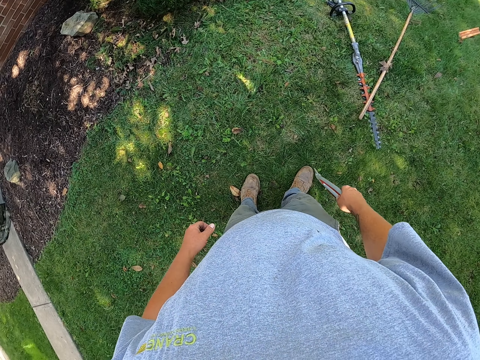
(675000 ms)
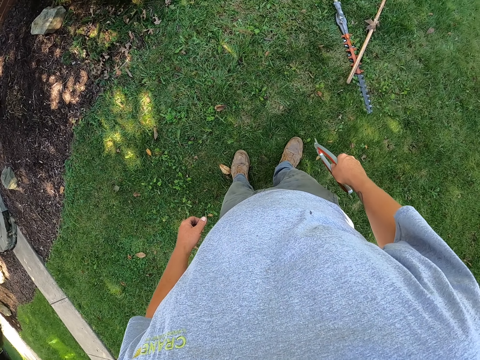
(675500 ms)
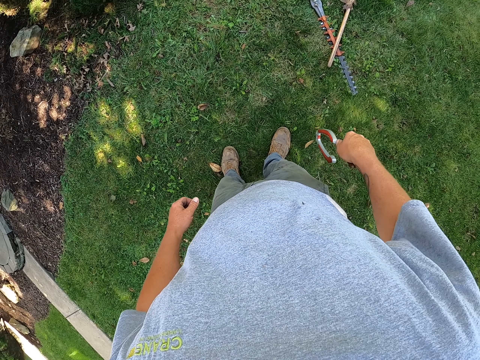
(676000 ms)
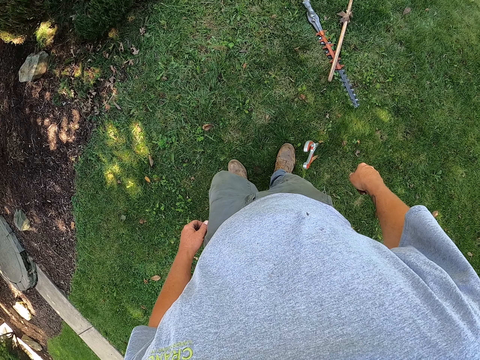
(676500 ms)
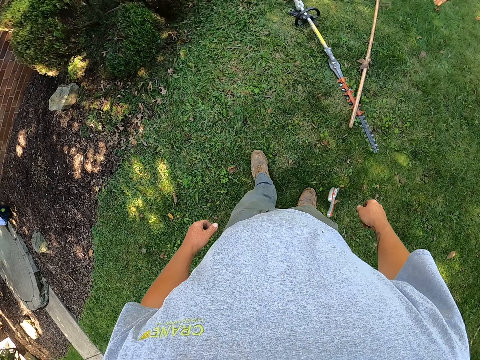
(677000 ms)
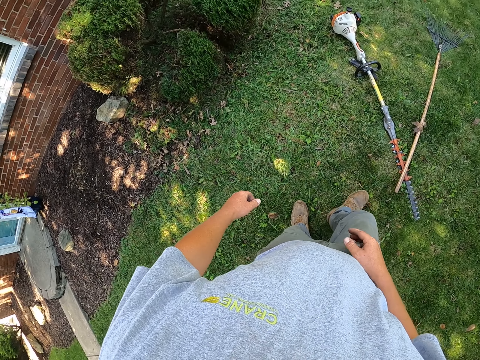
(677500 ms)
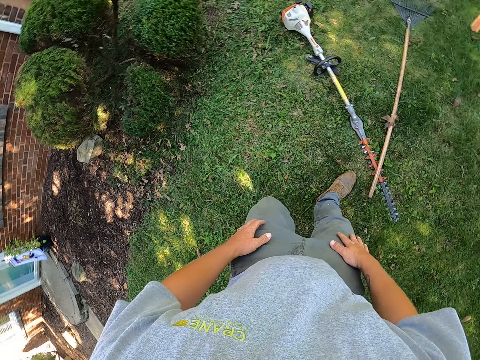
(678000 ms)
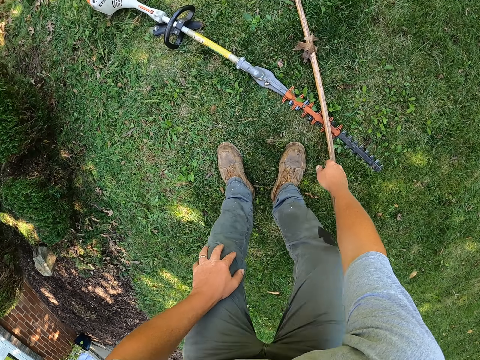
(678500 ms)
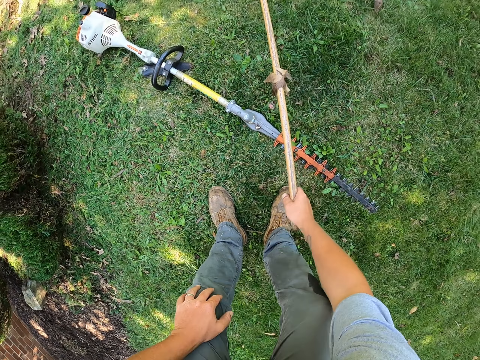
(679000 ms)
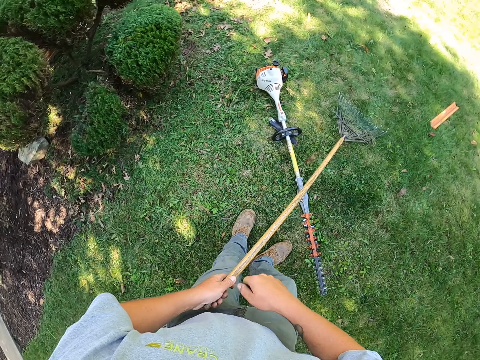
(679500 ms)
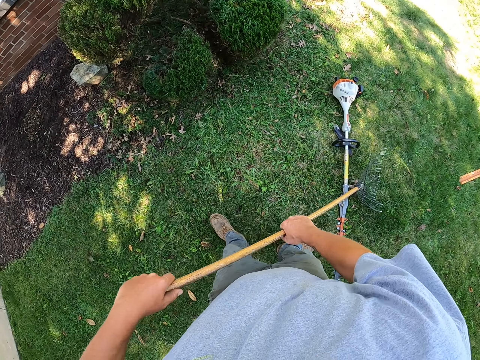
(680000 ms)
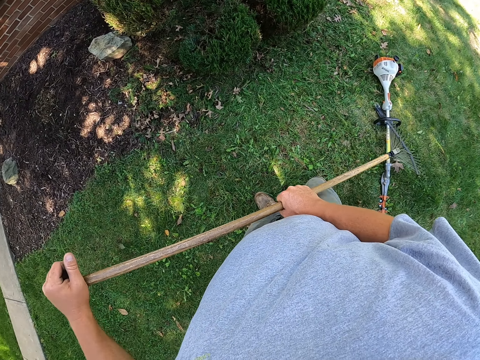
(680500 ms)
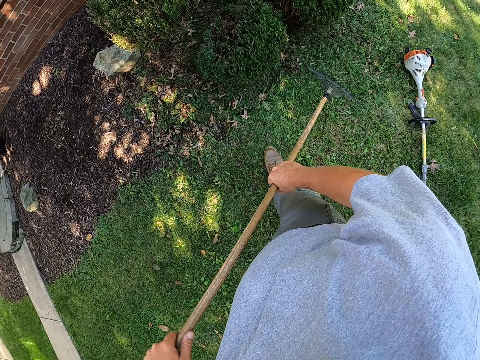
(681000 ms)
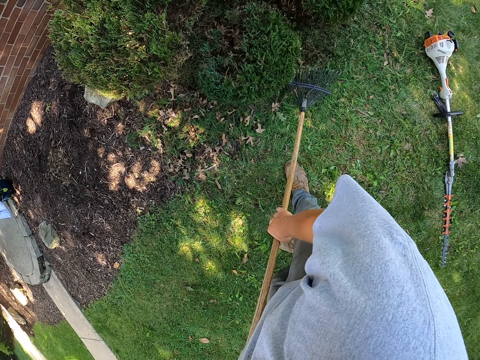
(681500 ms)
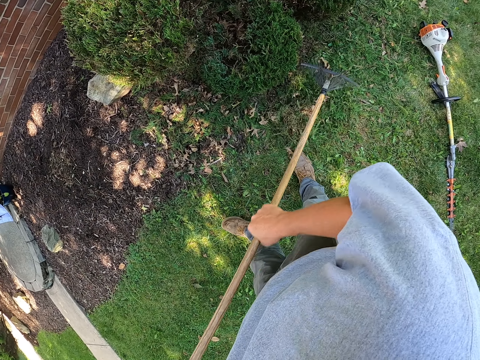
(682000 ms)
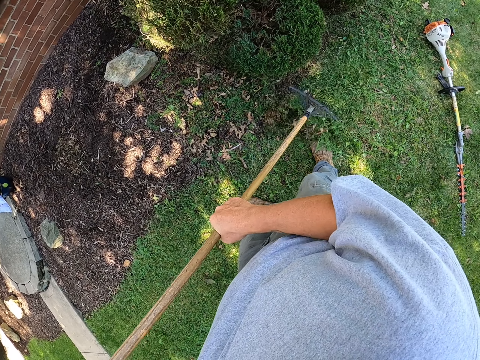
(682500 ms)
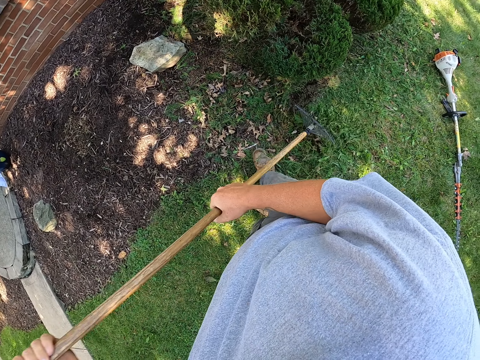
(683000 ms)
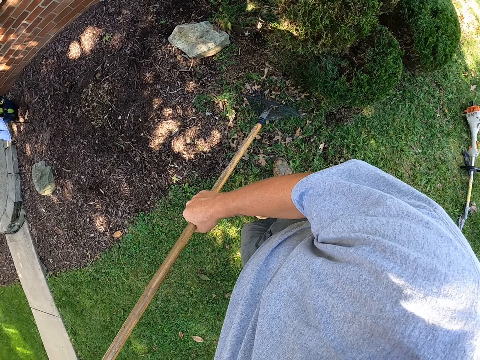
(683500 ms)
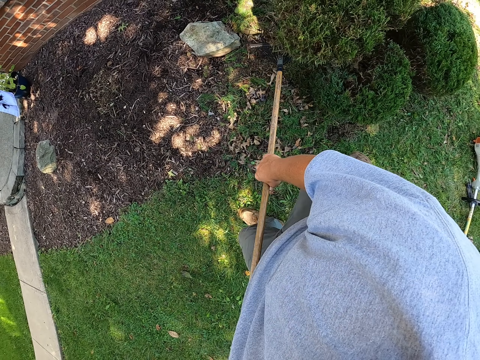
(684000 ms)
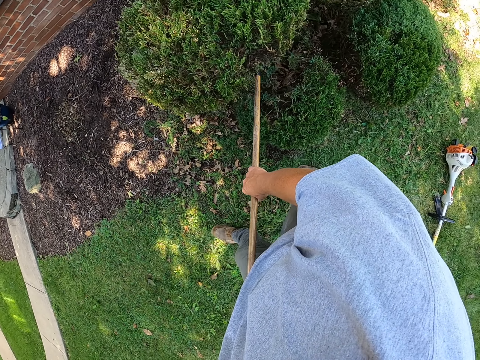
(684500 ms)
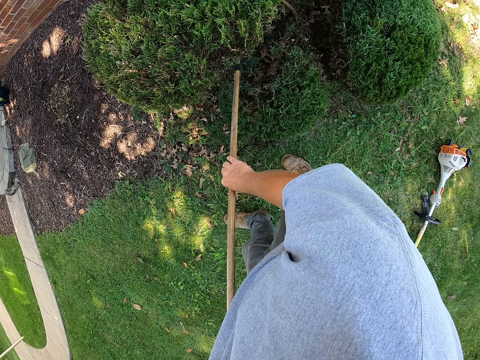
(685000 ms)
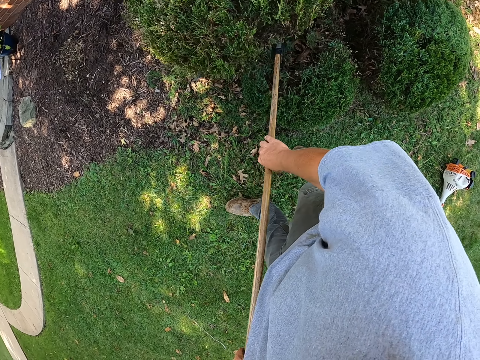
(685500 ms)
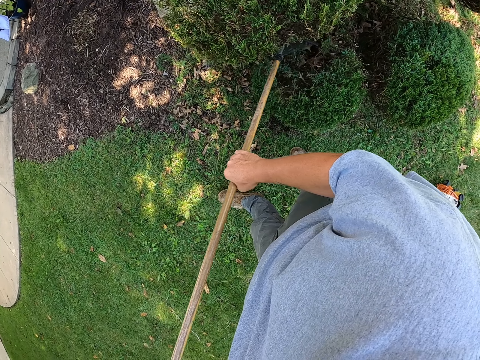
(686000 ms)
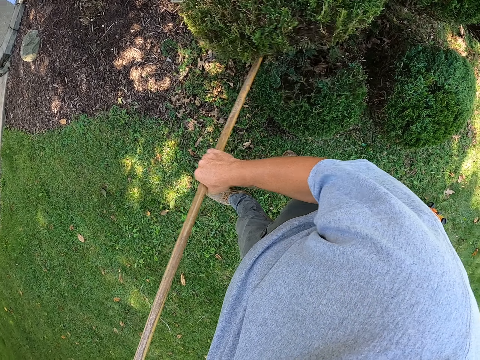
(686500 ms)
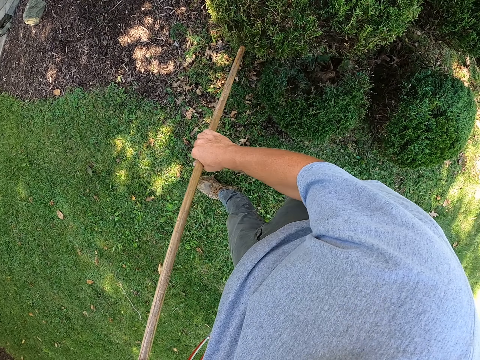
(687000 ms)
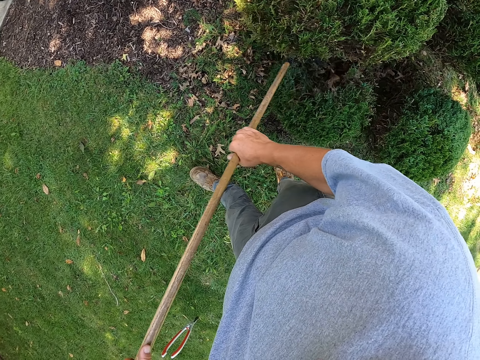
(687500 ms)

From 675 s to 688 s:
The camera wearer drops the pruning shears on the ground. They walk towards the hedge trimmer. They pick up a cobweb broom. They sweep the fallen leaves on the ground with the cobweb broom.

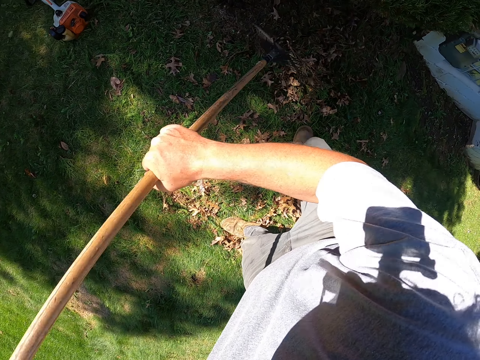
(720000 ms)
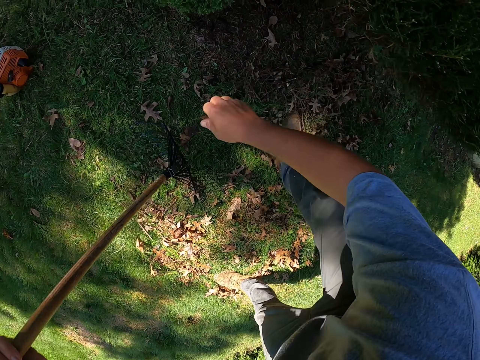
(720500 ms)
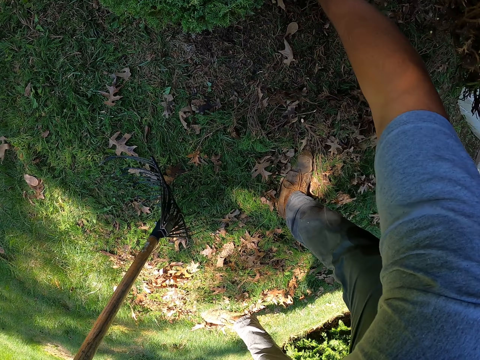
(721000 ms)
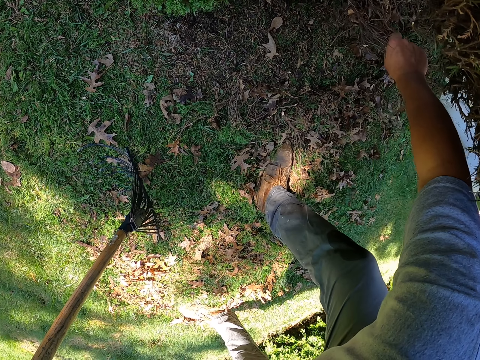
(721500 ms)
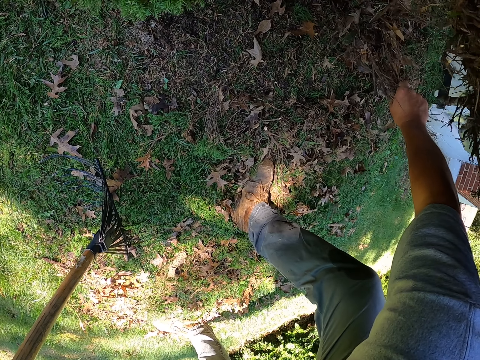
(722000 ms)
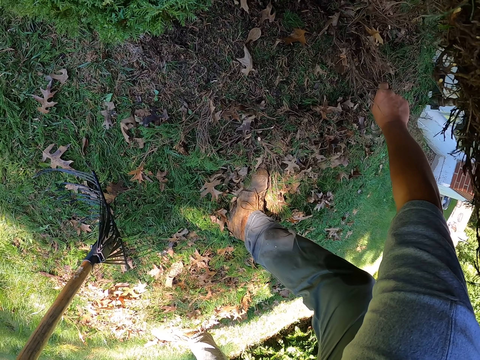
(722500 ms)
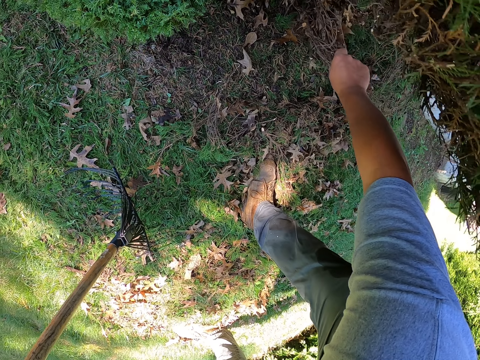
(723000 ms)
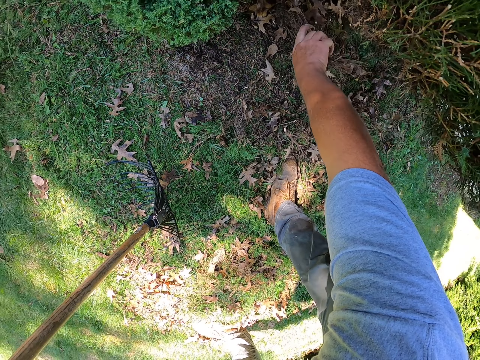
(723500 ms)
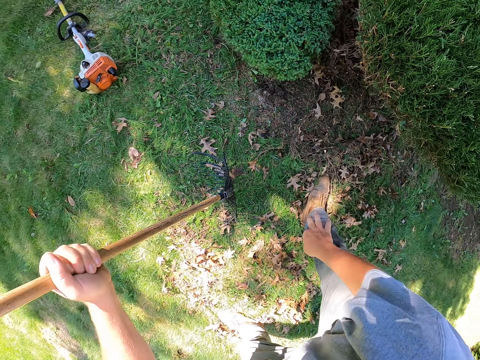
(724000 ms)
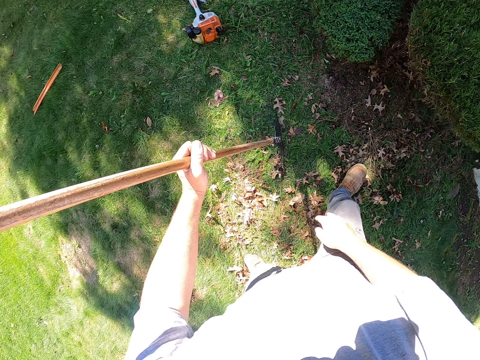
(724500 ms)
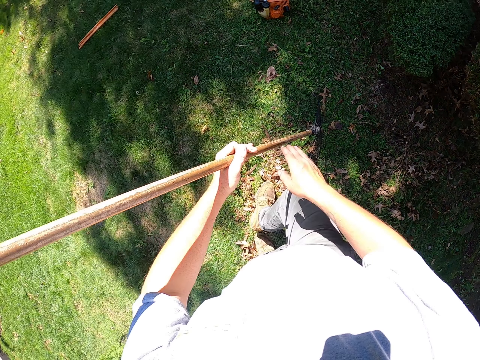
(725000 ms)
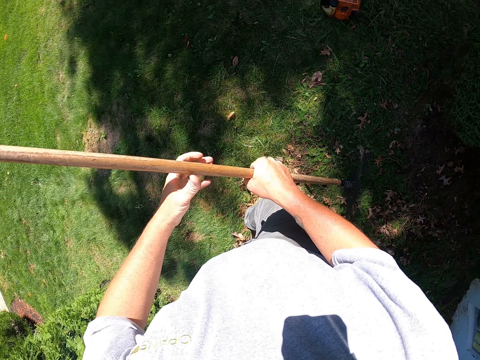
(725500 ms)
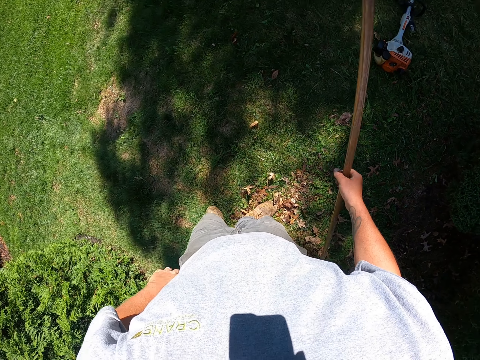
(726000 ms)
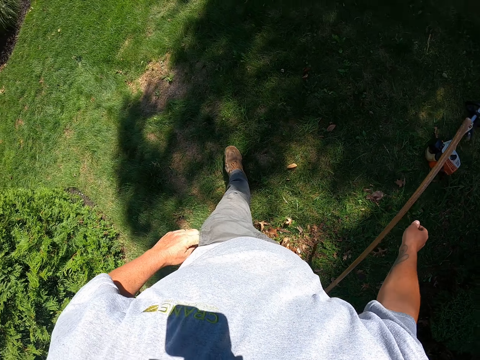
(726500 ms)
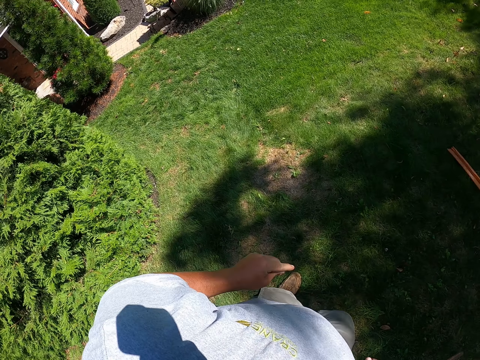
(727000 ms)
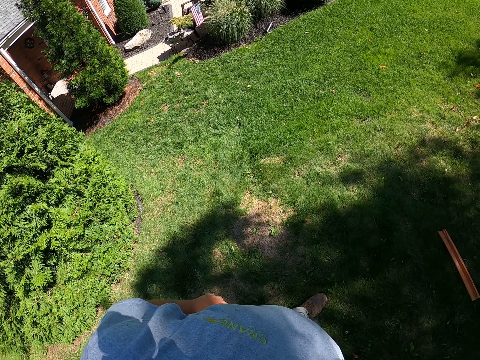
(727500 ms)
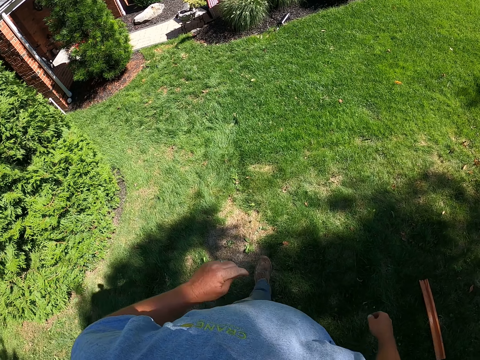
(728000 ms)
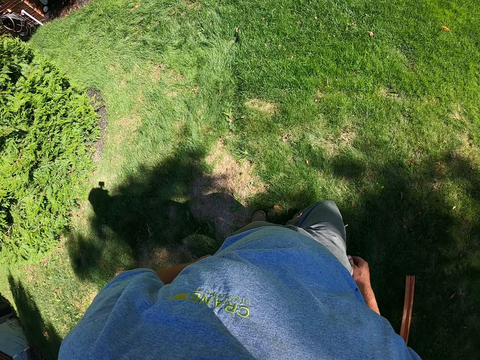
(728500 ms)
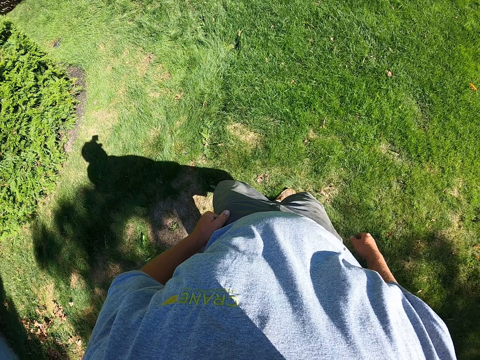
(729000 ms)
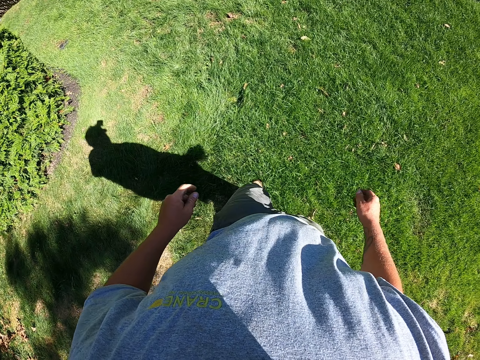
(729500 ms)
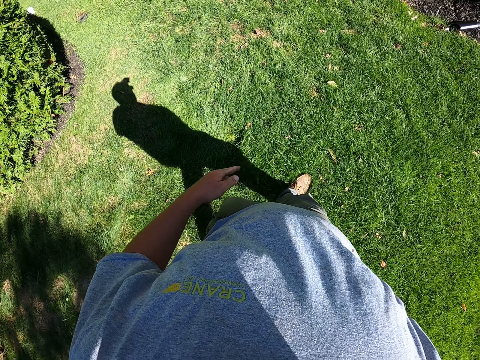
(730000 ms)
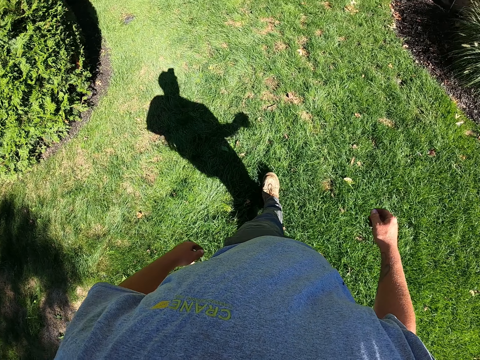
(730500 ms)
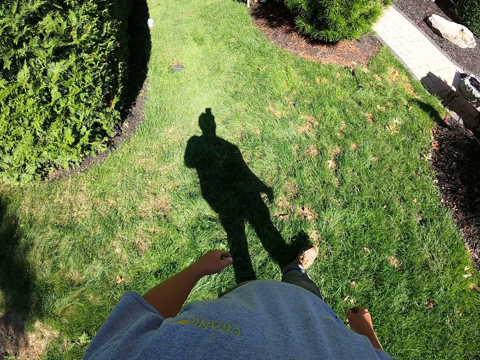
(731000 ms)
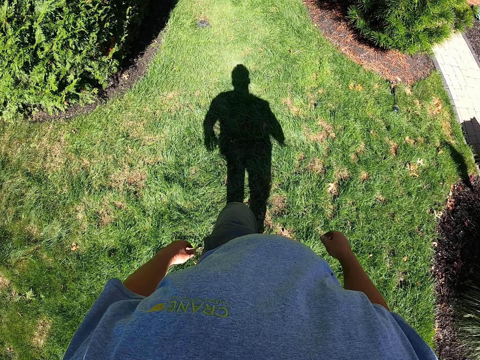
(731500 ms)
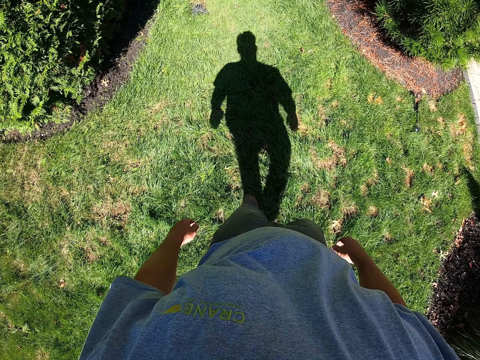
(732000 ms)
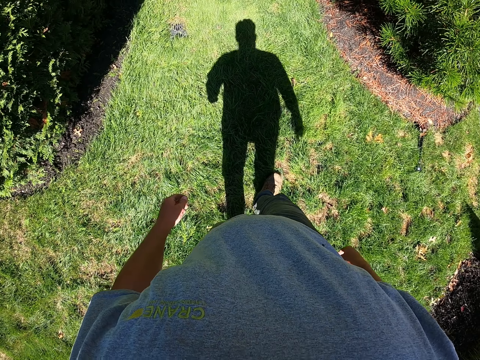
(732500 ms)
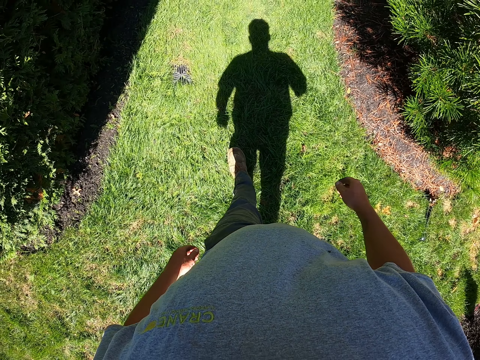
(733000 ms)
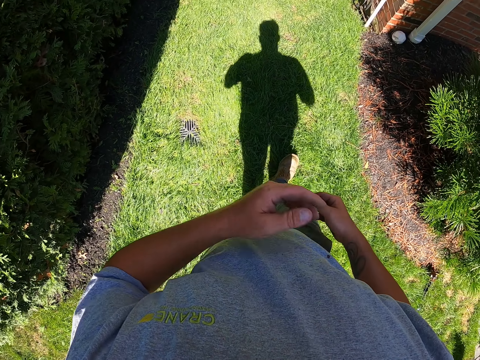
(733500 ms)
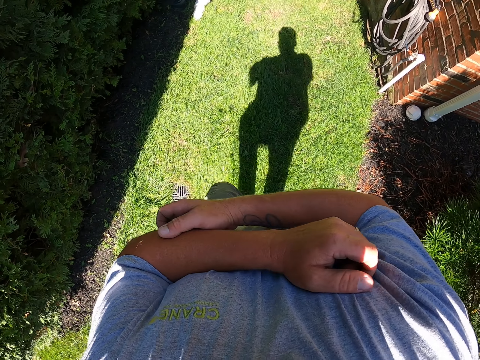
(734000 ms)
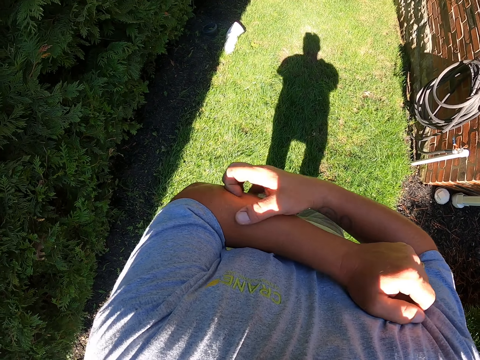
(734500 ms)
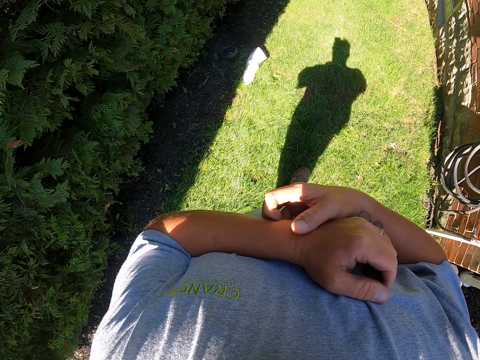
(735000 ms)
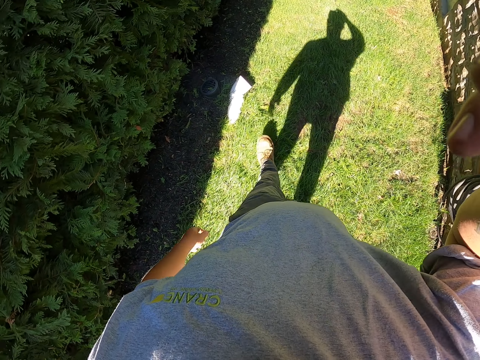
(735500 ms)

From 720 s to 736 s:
The camera wearer pulls the flower with his right hand. He drops the cobweb broom on the ground. He walks around the compound. He scratches his left hand.
